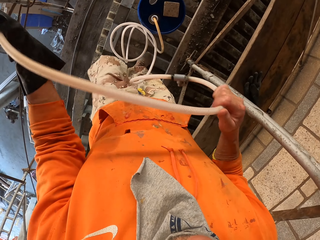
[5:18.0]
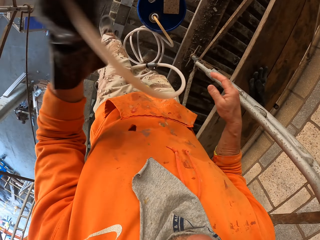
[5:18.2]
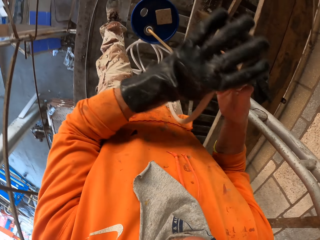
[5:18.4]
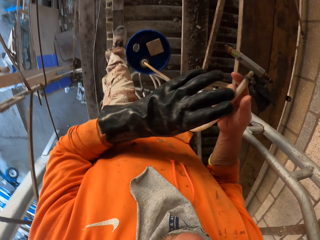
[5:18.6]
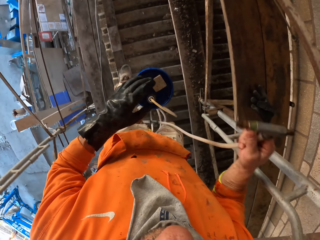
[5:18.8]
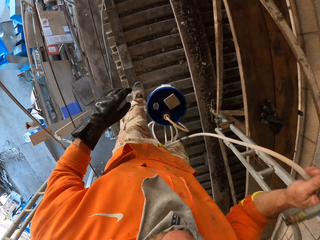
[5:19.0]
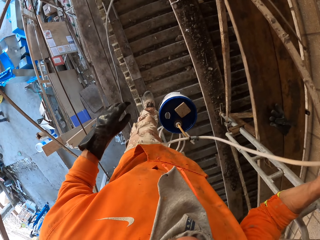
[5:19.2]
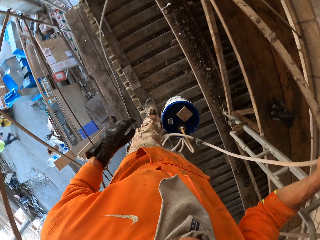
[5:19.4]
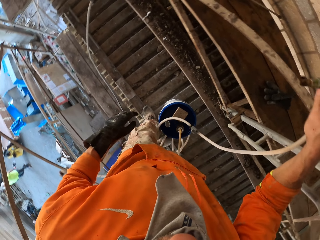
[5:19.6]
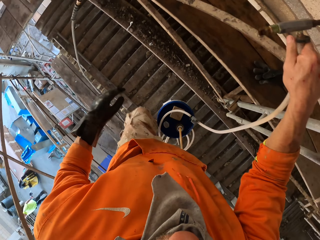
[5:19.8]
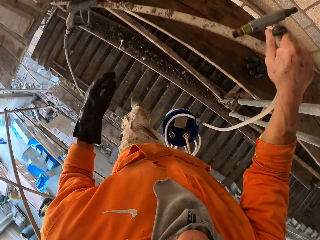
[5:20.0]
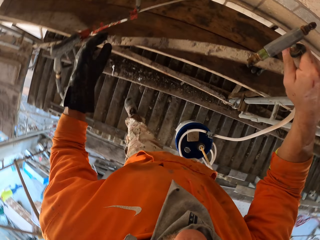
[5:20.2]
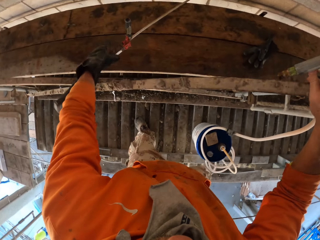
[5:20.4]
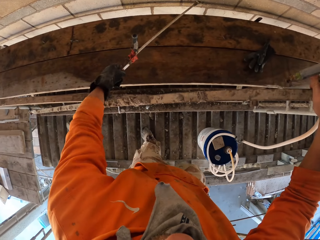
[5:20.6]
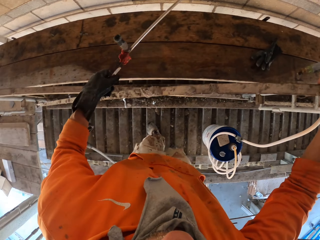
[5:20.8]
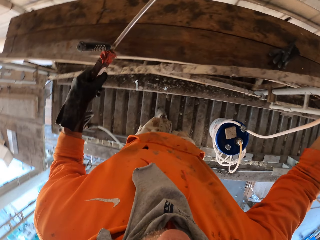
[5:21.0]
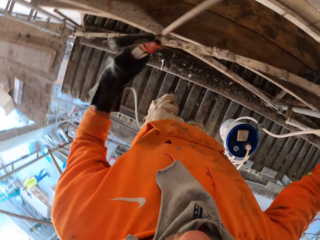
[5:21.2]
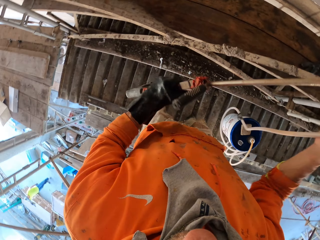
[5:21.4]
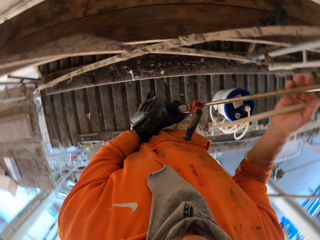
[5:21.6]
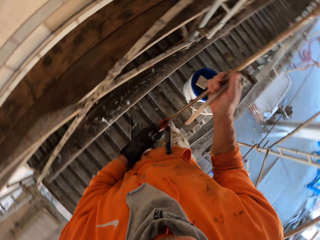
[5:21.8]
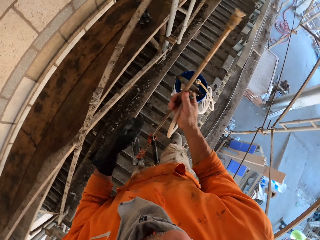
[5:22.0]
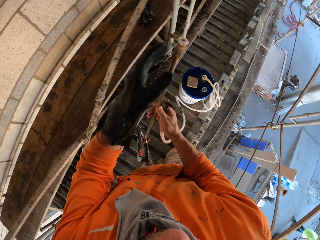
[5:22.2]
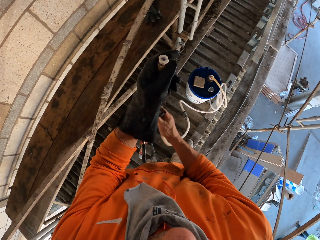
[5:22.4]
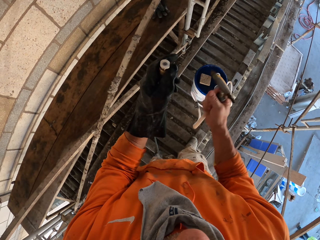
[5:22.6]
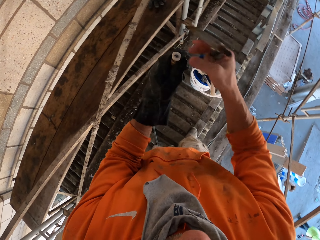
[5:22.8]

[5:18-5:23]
The camera wearer moves a hand along the hosepipe. They hold the hosepipe. They put the hosepipe on the scaffold. A man walks around. The camera wearer picks up a water sprayer. They hold the water sprayer with the other hand. They hold the water sprayer.

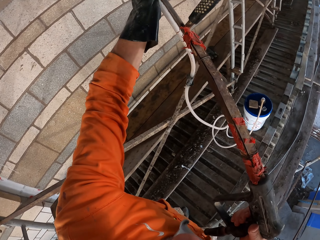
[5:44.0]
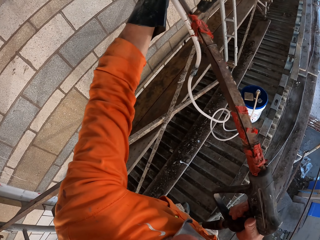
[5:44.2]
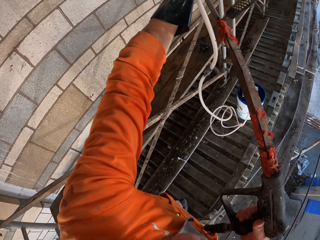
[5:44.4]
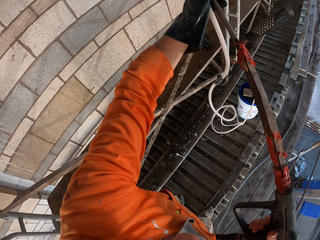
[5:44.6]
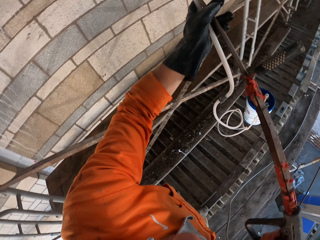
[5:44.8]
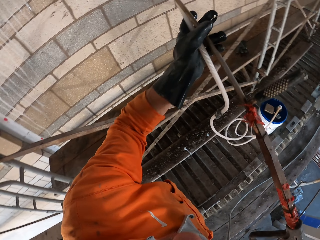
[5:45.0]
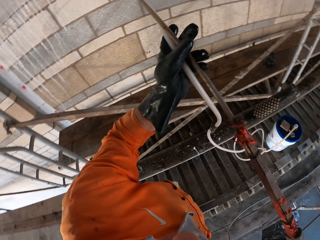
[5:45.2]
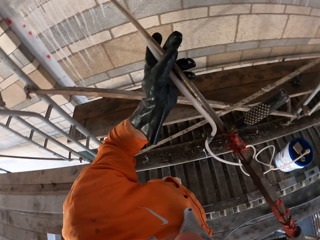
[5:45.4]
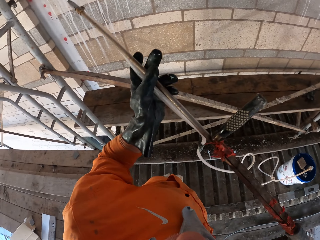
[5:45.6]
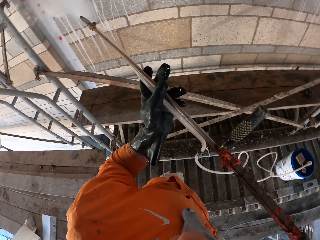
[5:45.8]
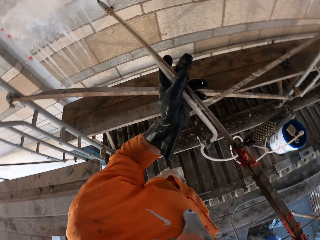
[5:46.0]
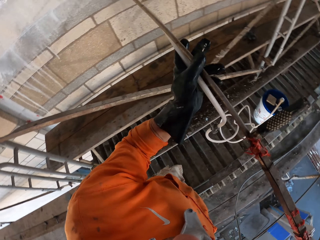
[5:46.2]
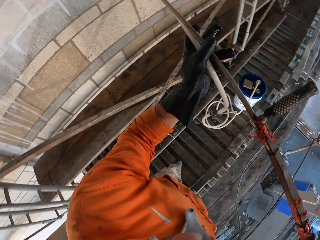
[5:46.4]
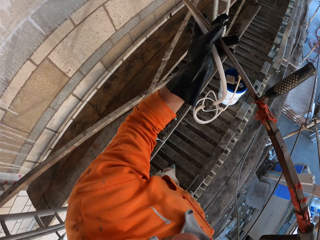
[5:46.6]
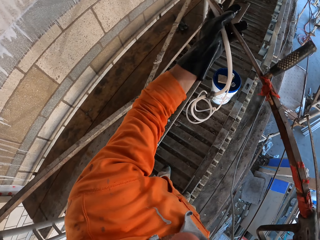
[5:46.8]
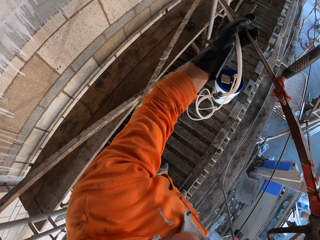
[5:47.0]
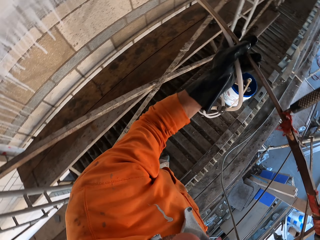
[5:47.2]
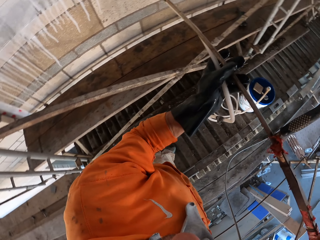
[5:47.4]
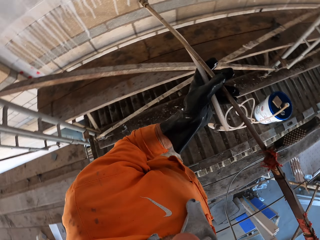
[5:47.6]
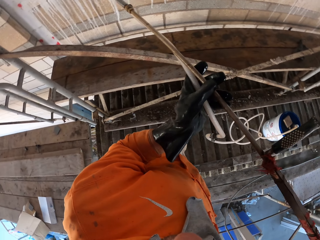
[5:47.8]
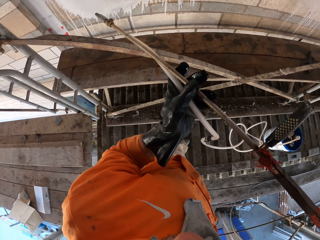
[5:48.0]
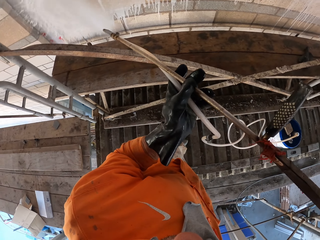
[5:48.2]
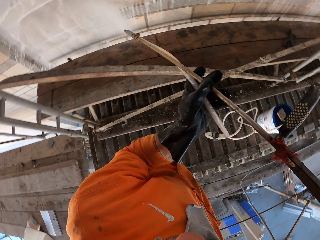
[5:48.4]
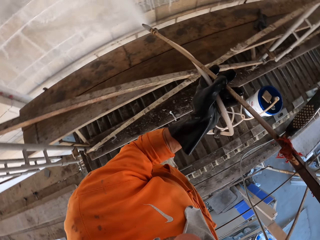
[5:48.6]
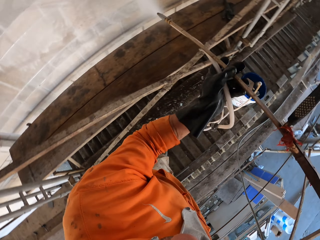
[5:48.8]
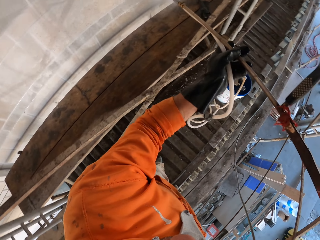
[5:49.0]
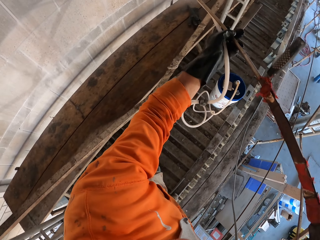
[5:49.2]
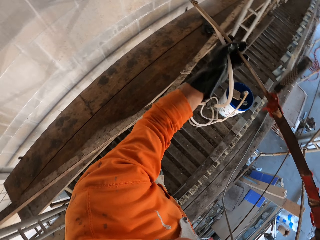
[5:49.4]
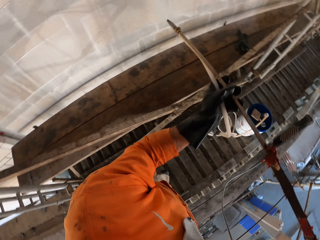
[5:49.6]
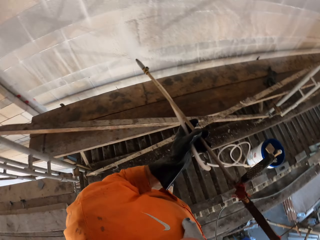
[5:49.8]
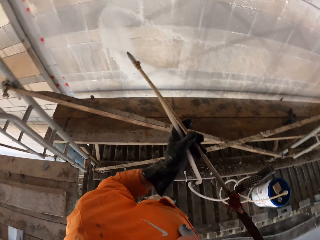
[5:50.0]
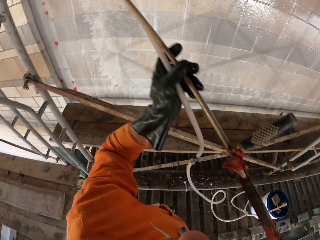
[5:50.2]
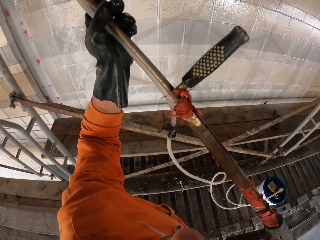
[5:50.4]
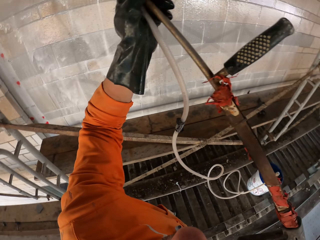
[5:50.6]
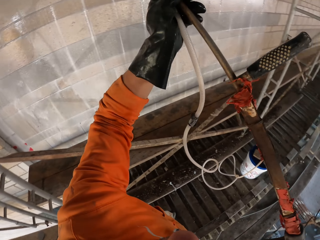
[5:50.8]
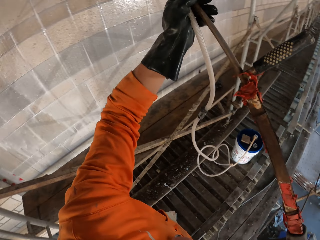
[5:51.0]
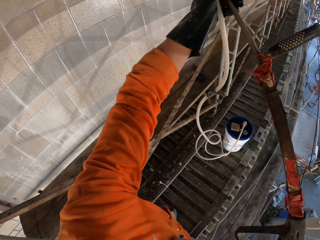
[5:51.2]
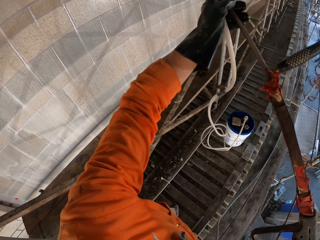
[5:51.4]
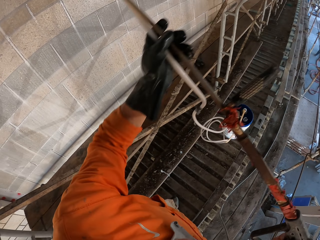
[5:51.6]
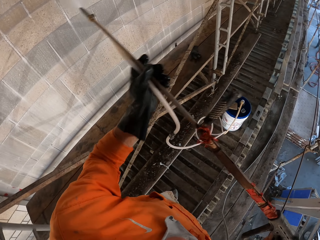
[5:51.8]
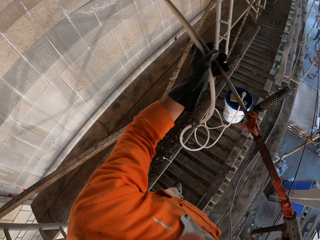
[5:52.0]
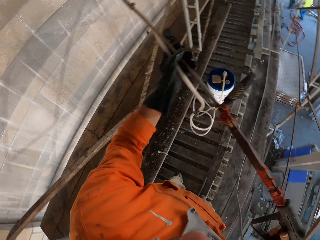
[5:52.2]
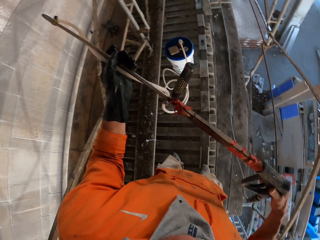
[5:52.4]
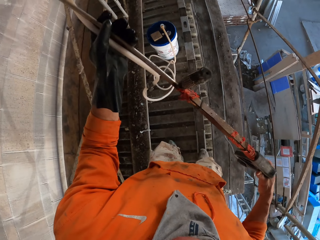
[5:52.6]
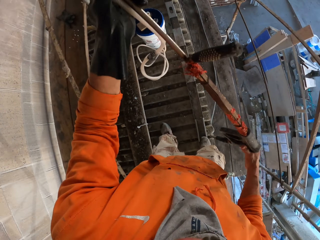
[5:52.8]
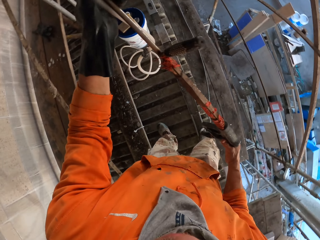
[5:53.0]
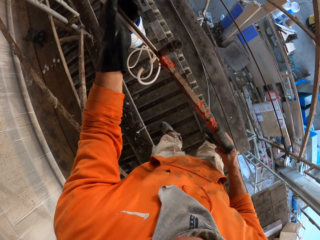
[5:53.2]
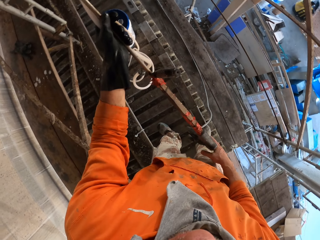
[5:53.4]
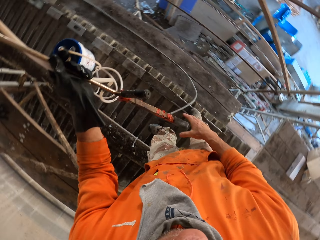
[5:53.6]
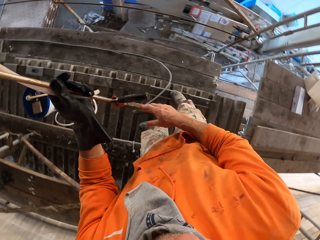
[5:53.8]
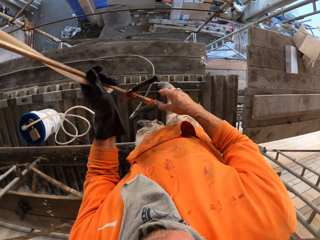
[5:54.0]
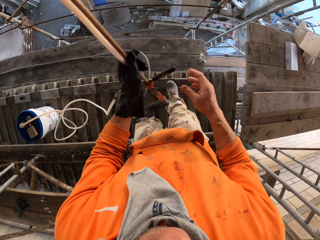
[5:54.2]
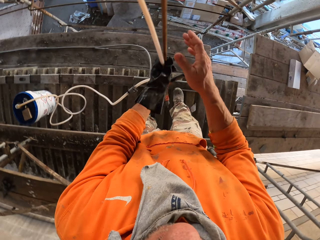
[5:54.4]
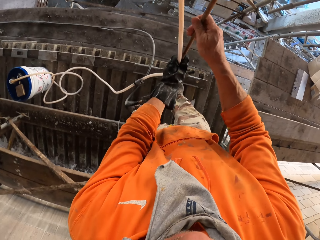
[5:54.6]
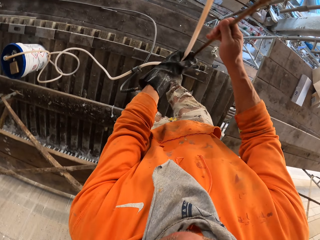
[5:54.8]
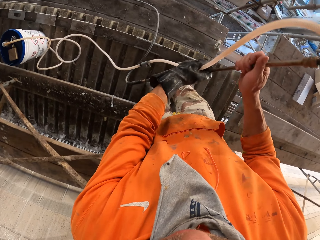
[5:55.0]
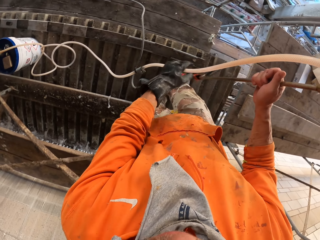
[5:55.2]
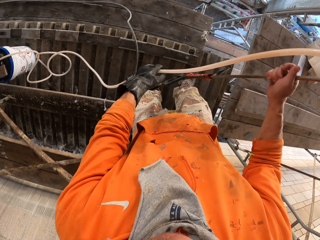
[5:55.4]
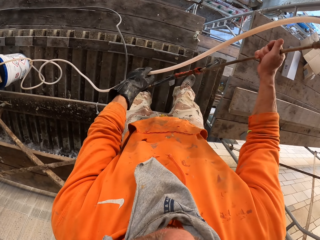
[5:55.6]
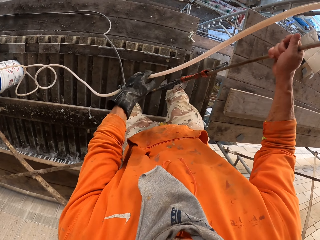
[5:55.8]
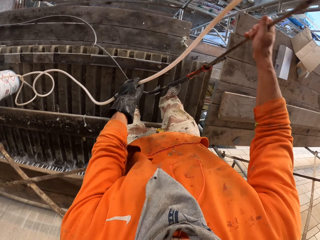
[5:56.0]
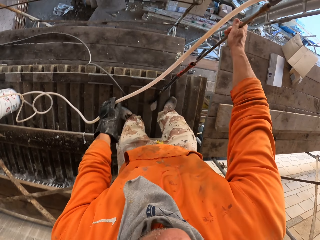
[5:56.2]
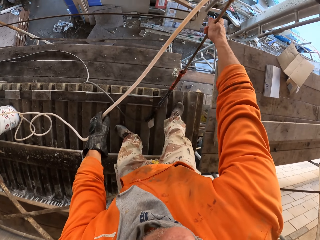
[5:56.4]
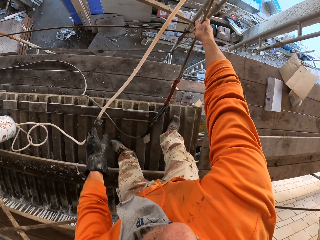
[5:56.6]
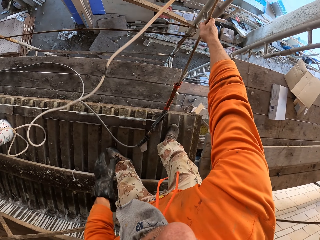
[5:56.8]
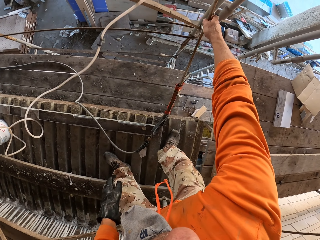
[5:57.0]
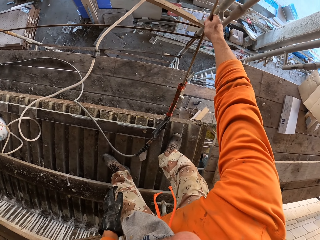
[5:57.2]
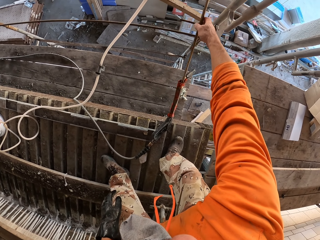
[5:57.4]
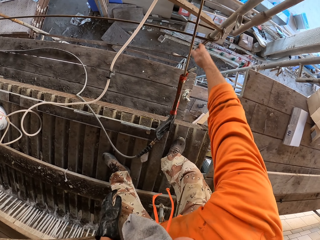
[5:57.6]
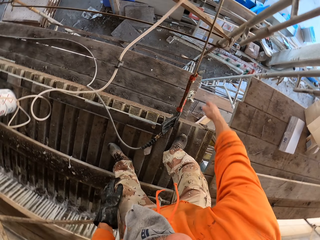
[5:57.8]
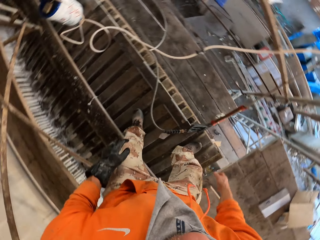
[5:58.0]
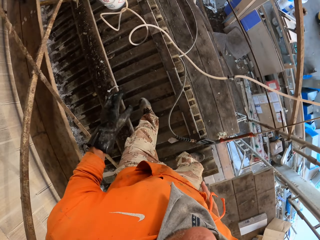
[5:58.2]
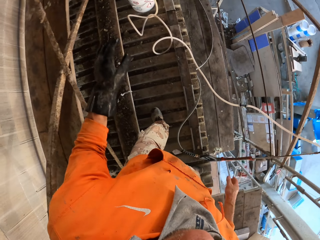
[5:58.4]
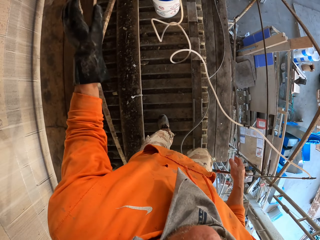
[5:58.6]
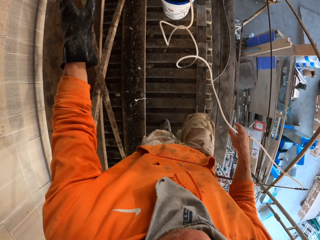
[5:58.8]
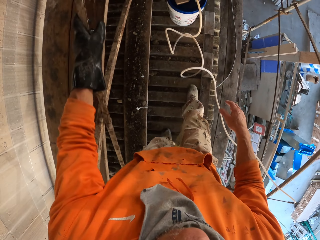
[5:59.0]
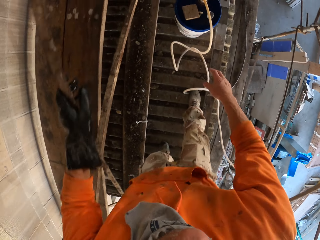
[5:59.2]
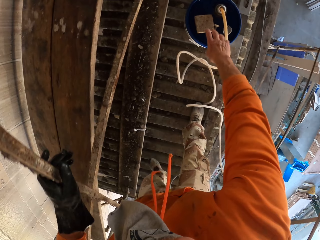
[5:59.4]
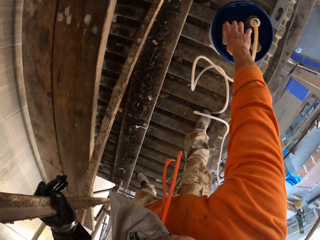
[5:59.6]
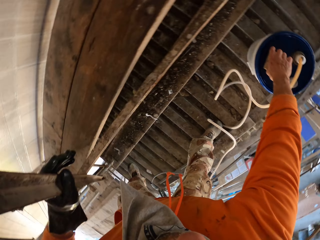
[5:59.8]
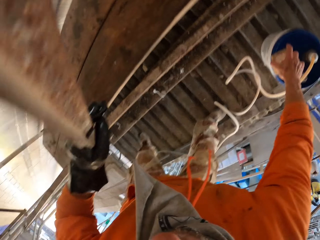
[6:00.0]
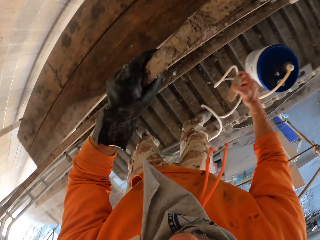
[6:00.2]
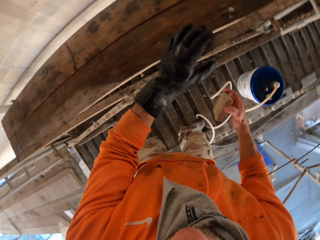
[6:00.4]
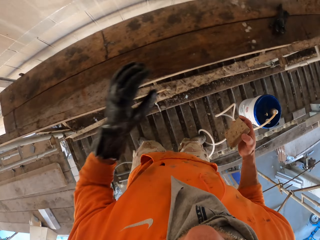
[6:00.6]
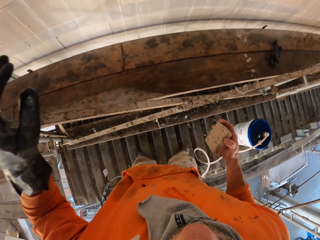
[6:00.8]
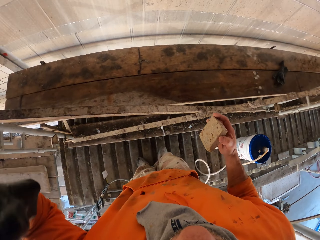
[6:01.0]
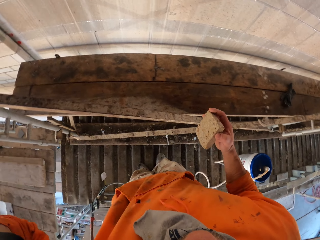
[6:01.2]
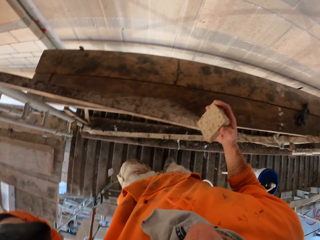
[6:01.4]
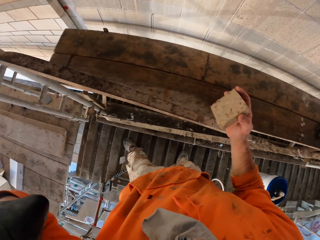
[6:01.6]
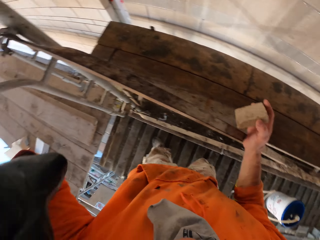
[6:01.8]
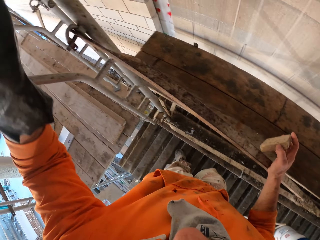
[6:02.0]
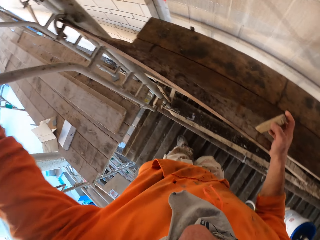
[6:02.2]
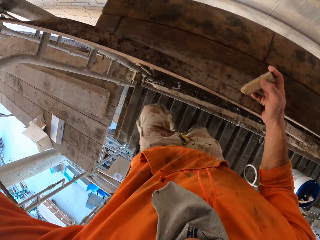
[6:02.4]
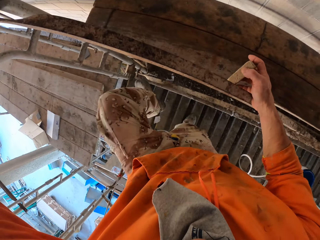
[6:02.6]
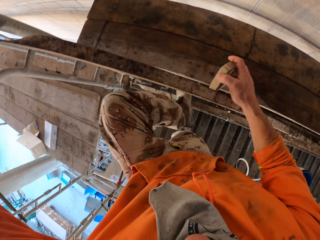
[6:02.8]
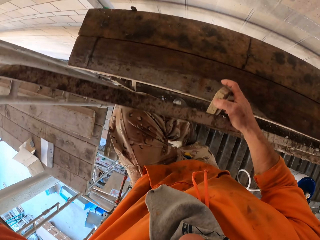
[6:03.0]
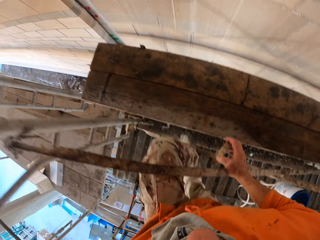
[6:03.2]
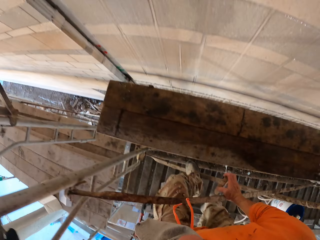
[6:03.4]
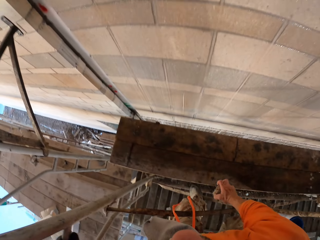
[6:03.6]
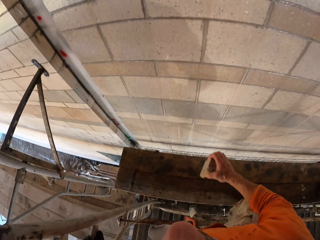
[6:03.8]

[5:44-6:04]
The camera wearer sprays the wall. They hold the water sprayer. They put the water sprayer down. They move to the bucket. They hold the scaffold. They pick up a concrete rubbing block. They remove a hand from the scaffold. They move the left hand. They go to the wall.
